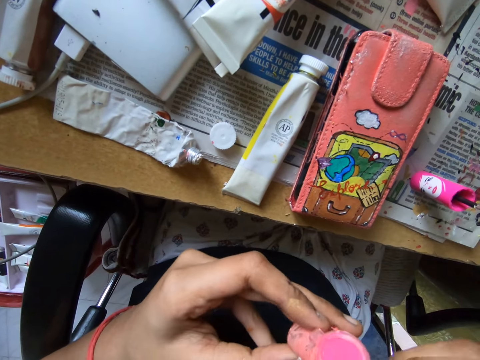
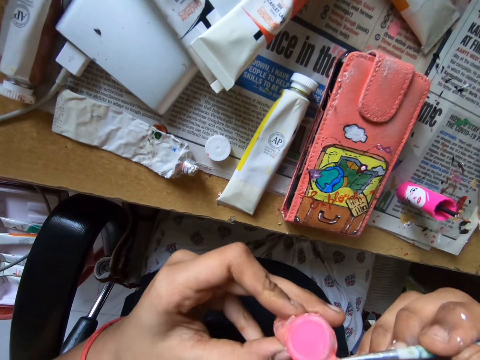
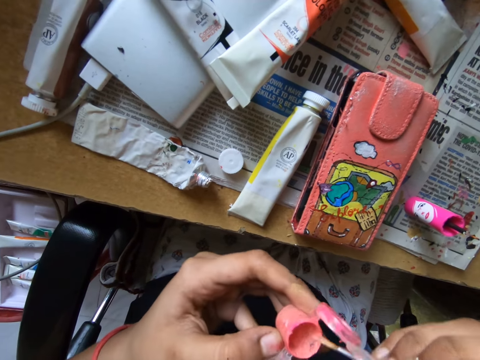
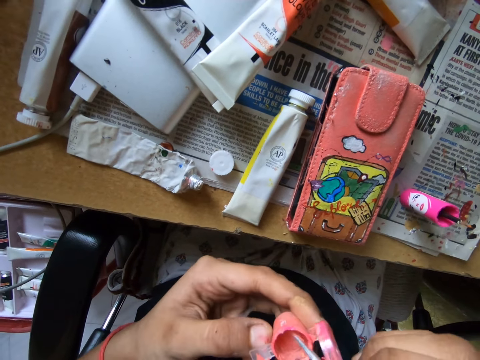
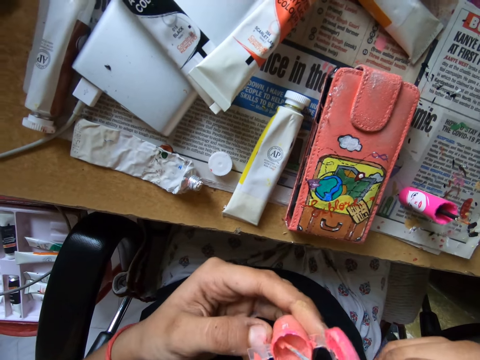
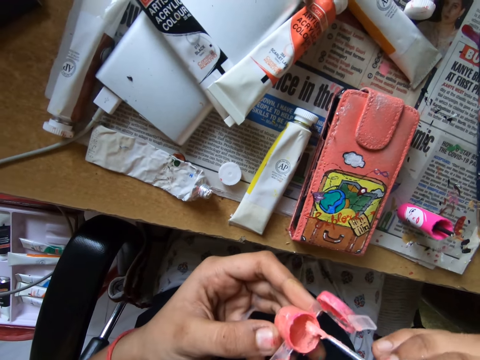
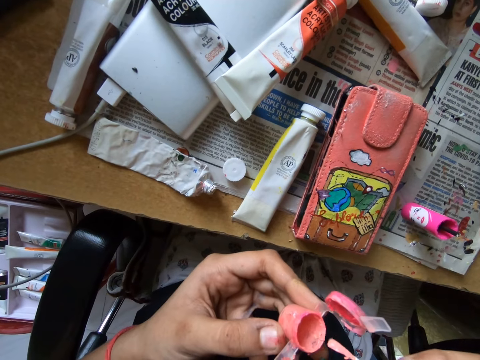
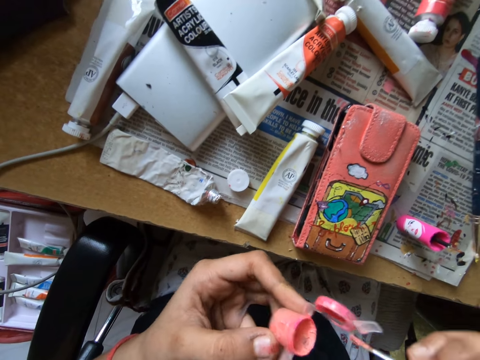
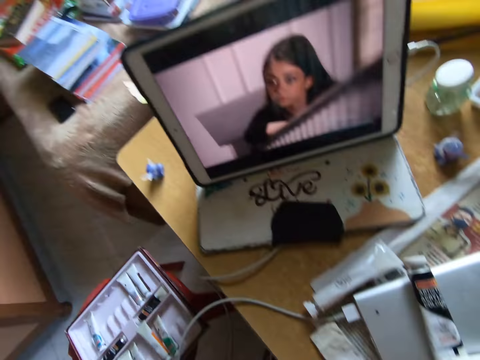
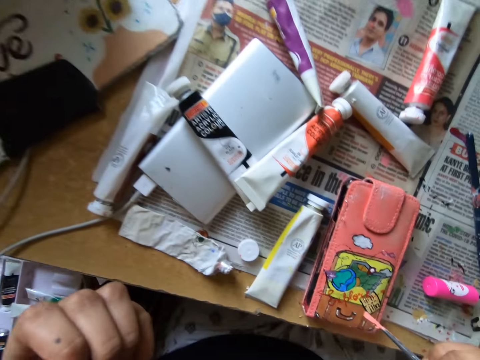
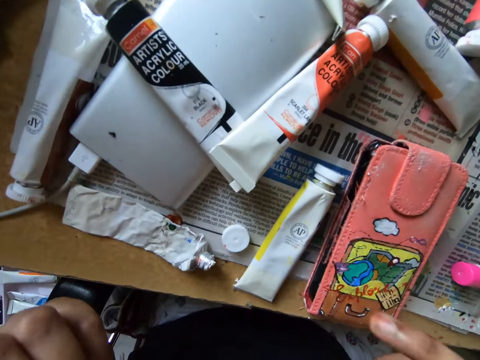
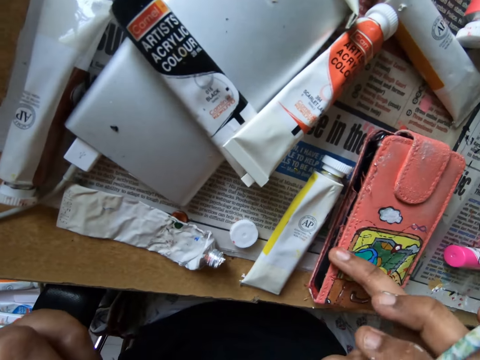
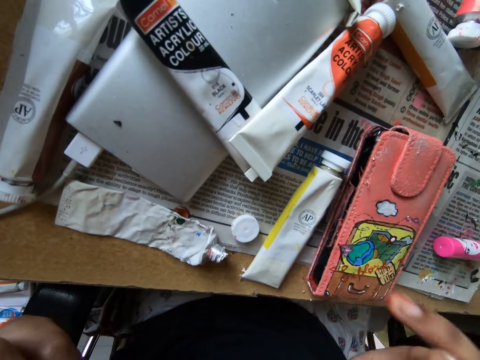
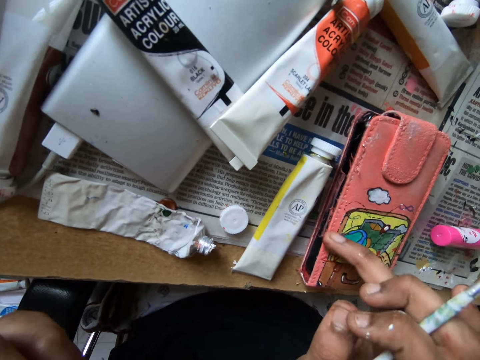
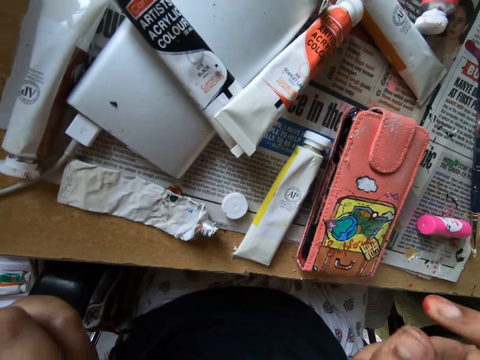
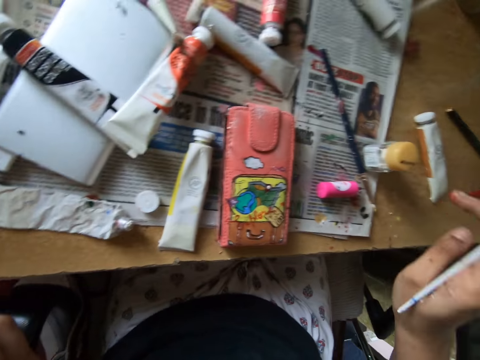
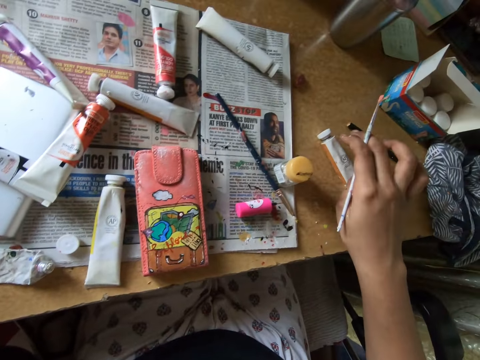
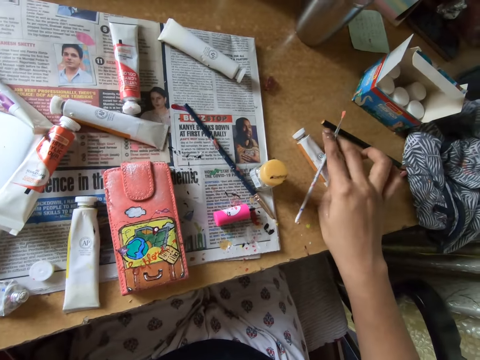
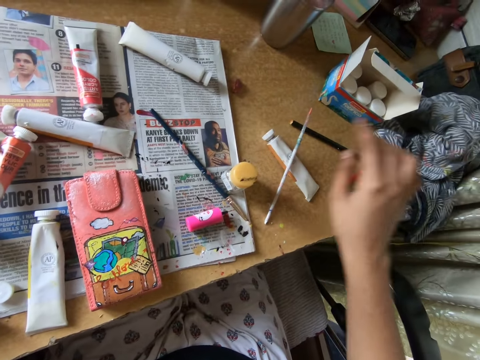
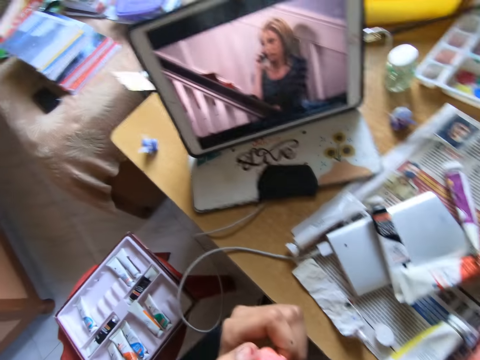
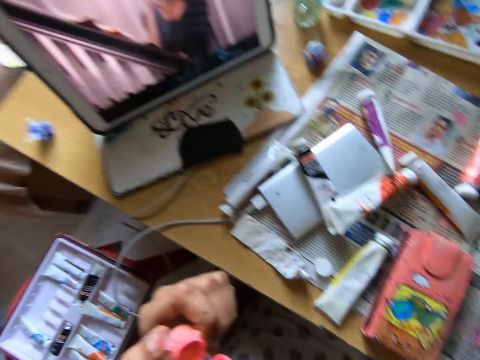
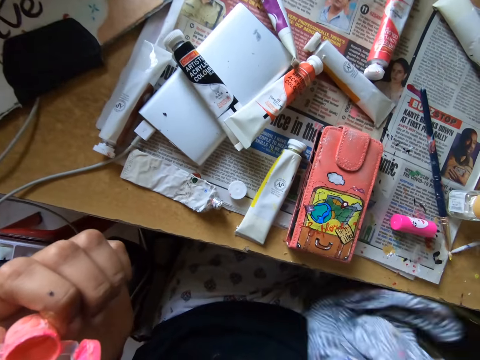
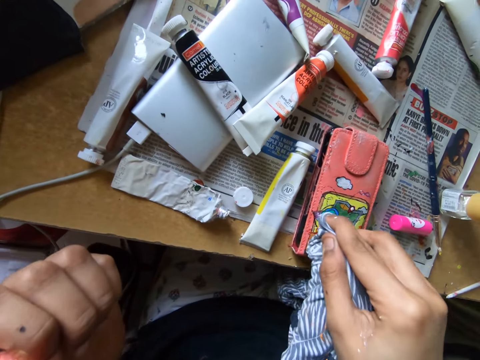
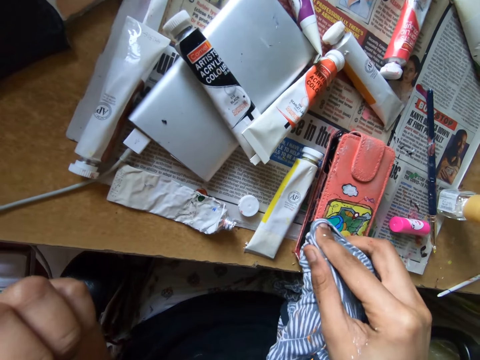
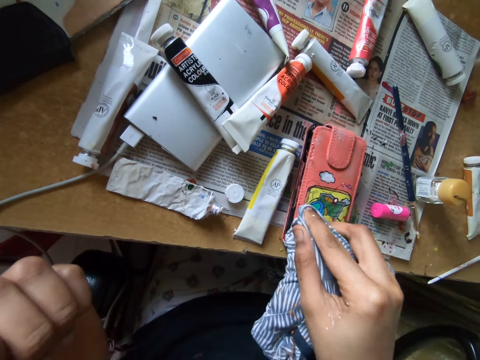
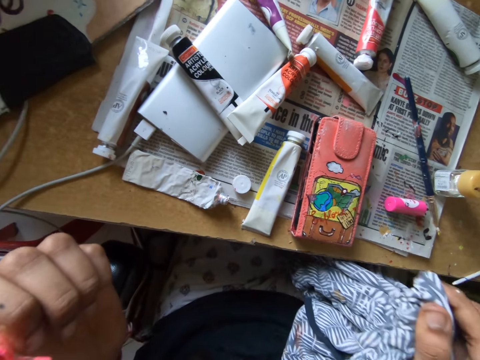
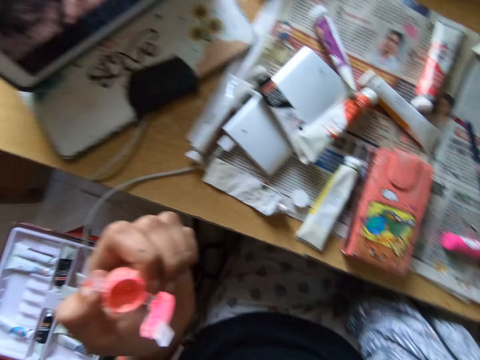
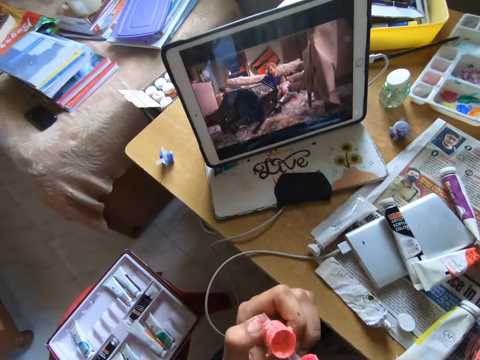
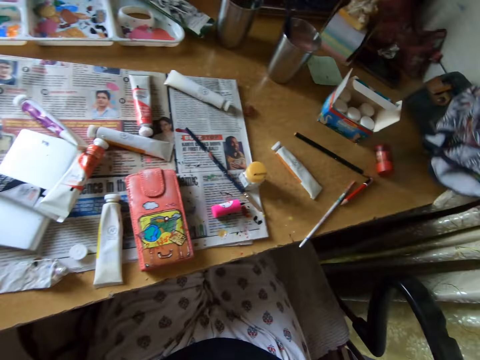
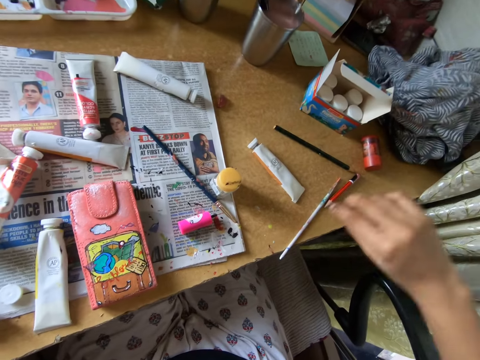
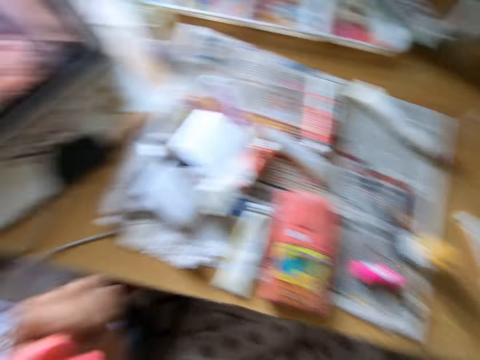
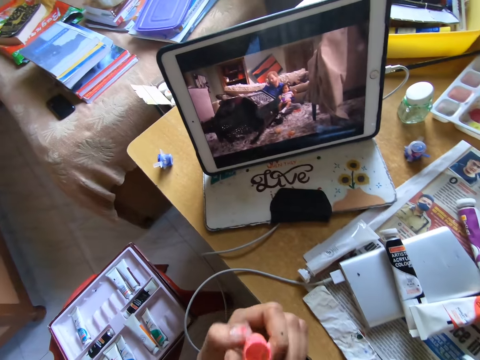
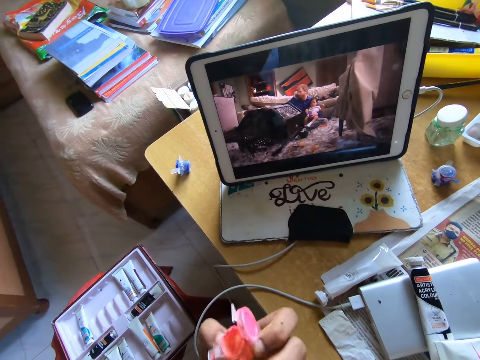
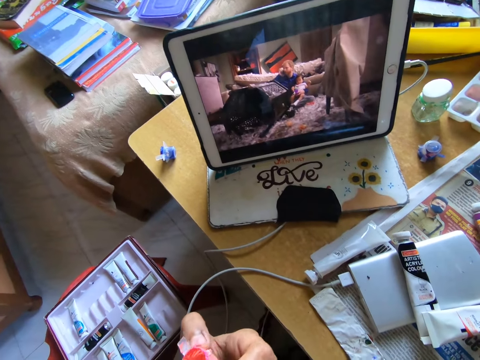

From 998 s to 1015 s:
The camera wearer scoops paint on a paint bottle with a paint brush. He wipes a wallet with his ring finger. He puts down the paint brush on a table. He picks up a cloth on the table. He wipes the wallet with the cloth. He puts down the cloth on the table. He picks up the paint brush on the table.

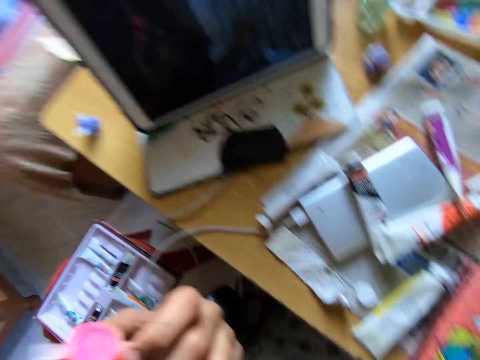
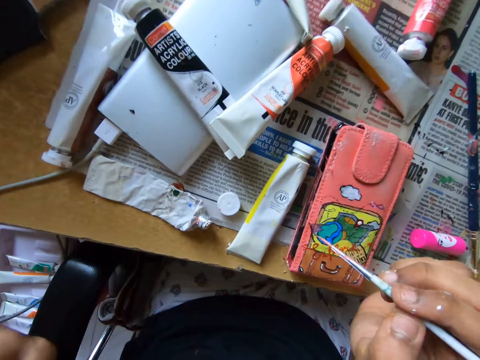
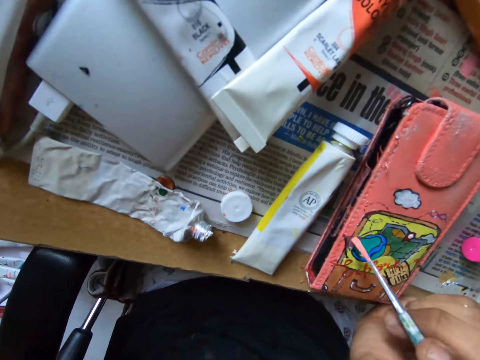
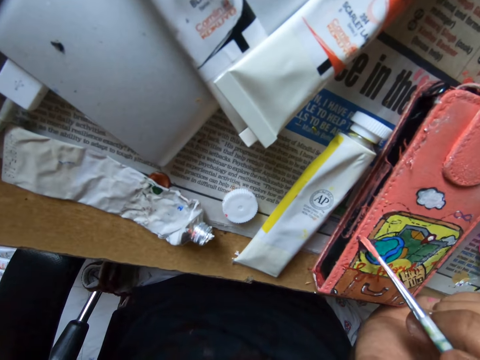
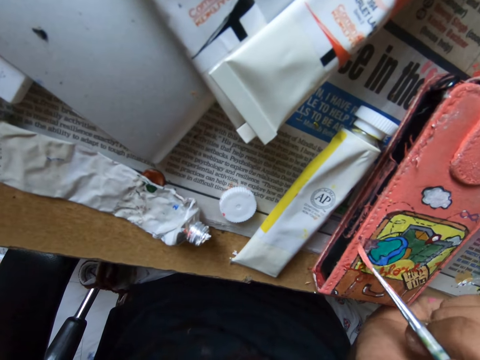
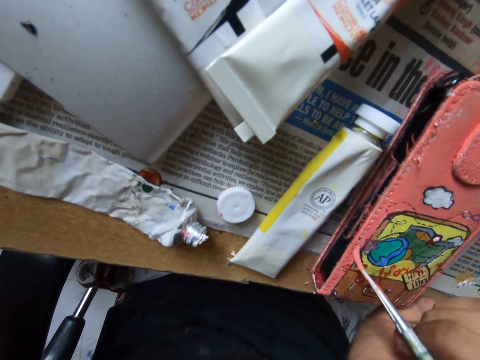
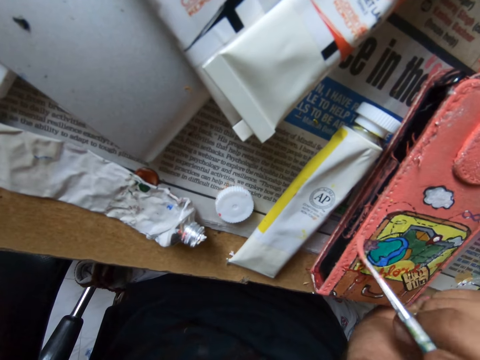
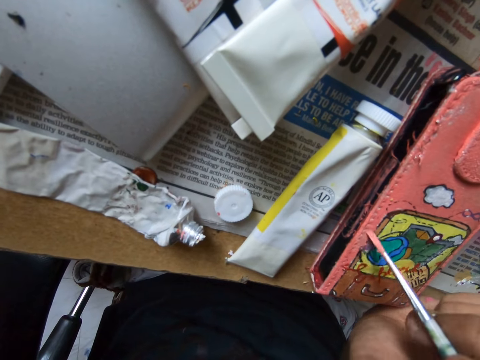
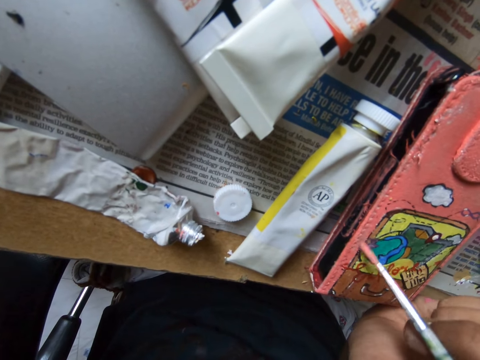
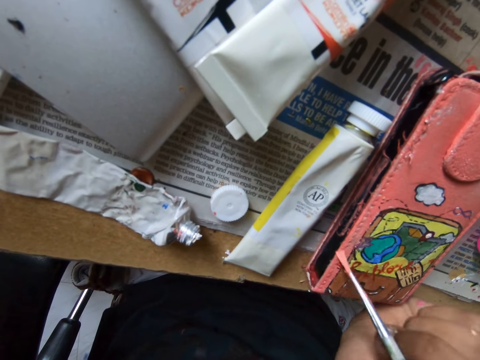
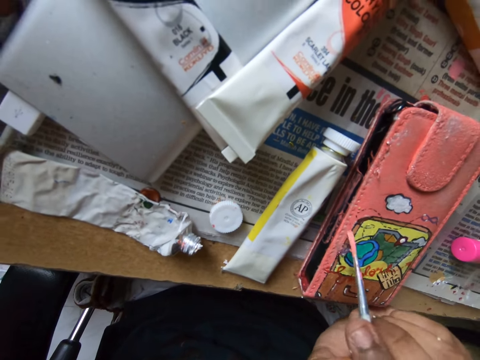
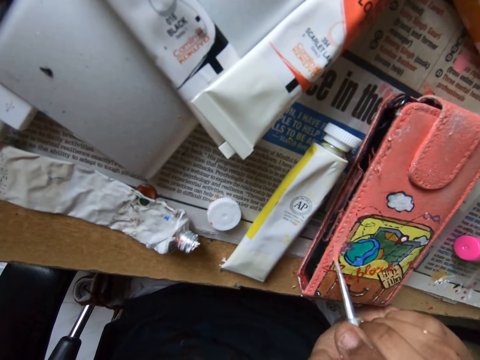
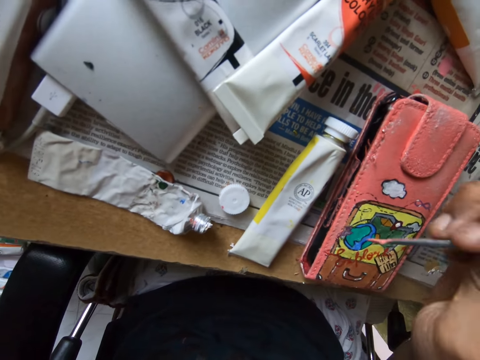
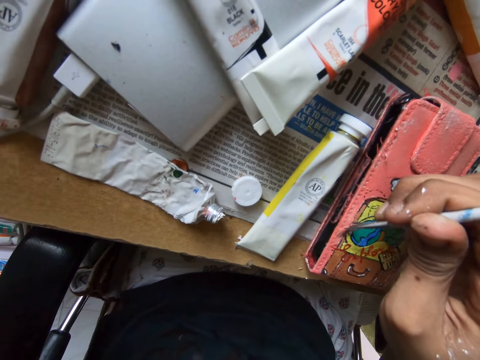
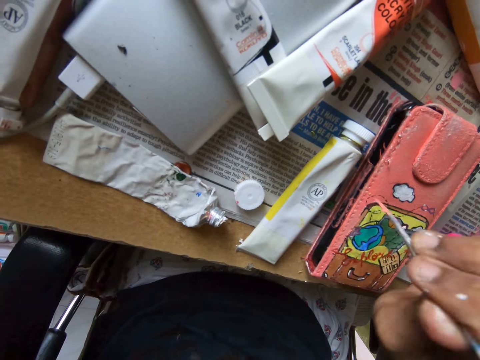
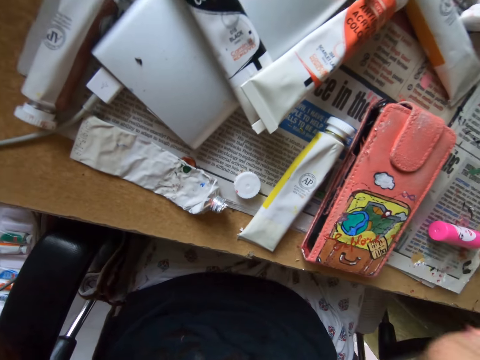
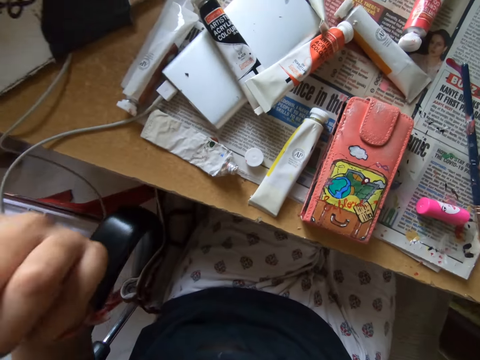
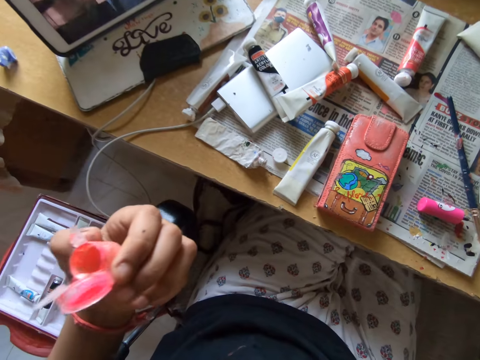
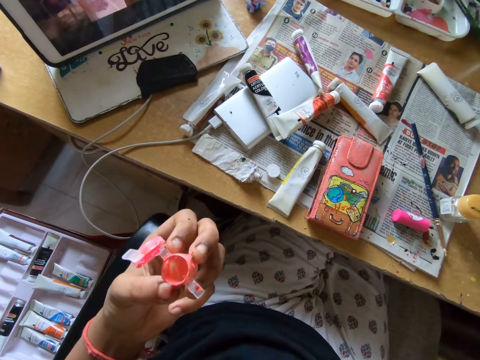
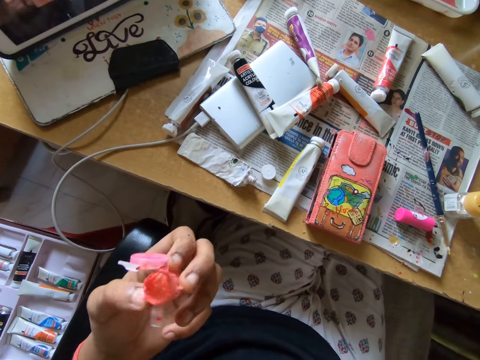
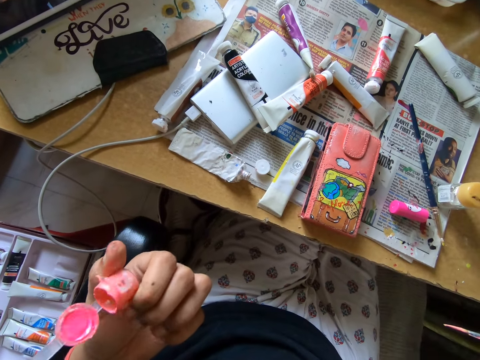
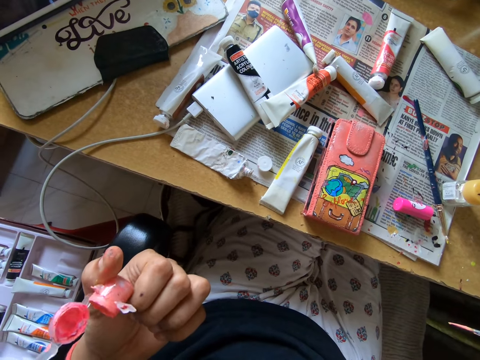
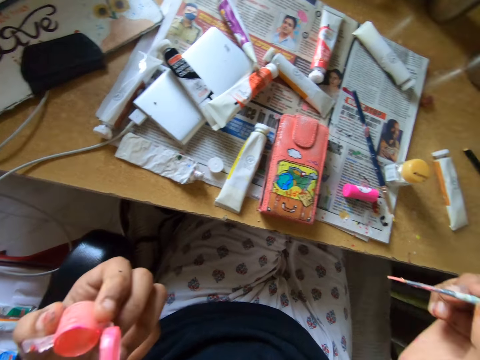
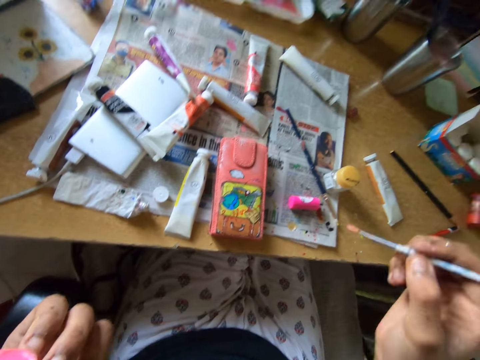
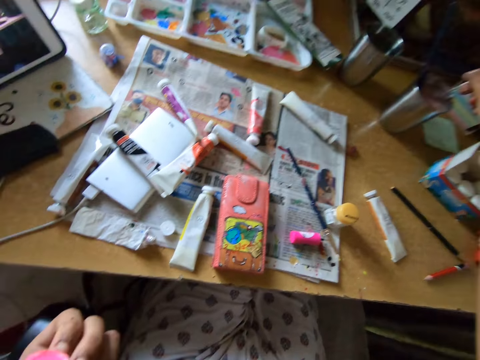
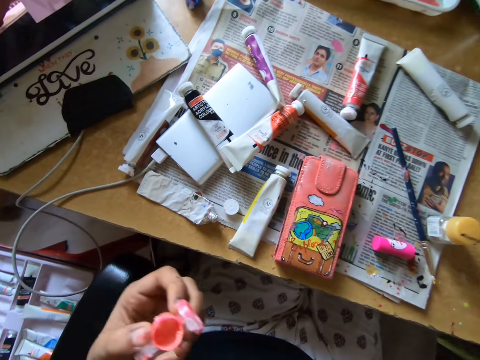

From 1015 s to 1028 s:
The camera wearer paints a wallet or phone case with a paint brush. They roll a paint bottle with a hand. They dip the paint brush in a silver glass.
